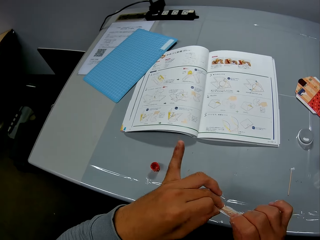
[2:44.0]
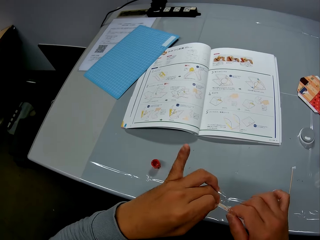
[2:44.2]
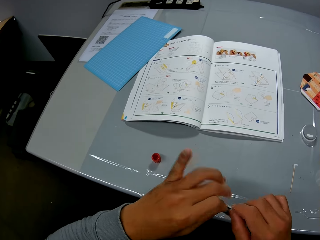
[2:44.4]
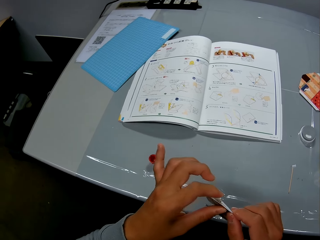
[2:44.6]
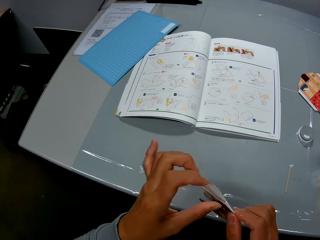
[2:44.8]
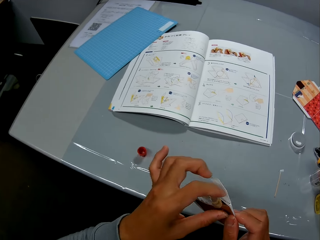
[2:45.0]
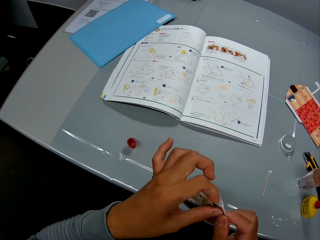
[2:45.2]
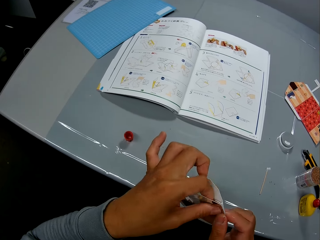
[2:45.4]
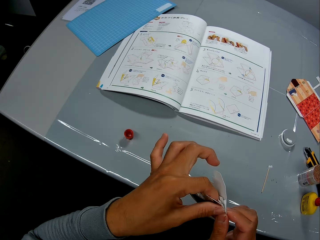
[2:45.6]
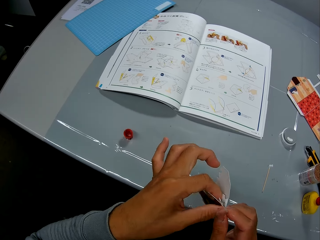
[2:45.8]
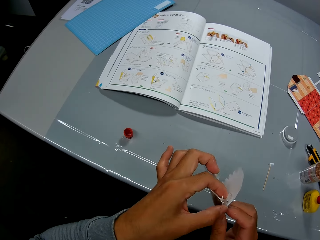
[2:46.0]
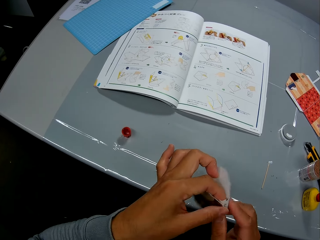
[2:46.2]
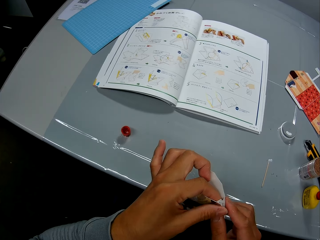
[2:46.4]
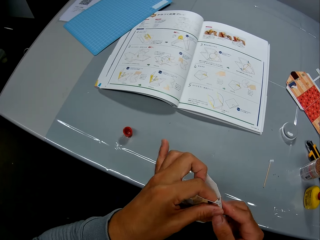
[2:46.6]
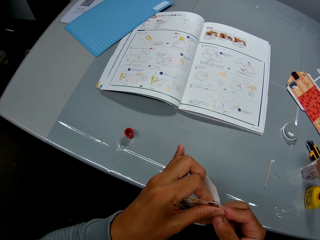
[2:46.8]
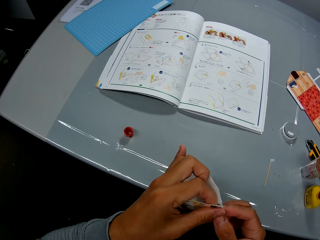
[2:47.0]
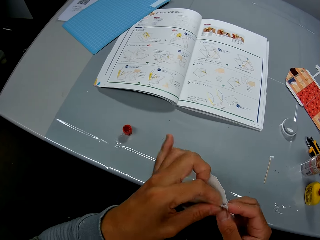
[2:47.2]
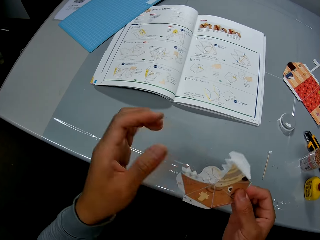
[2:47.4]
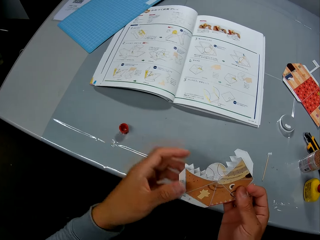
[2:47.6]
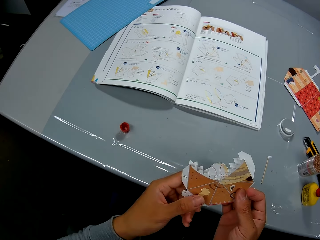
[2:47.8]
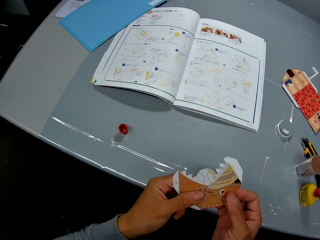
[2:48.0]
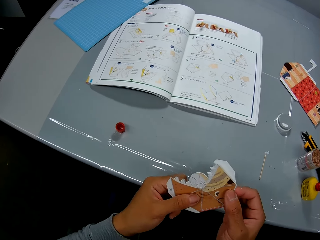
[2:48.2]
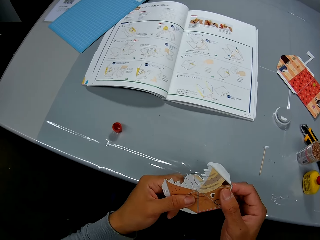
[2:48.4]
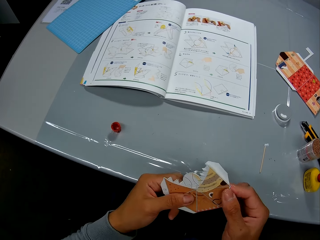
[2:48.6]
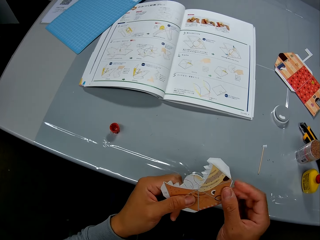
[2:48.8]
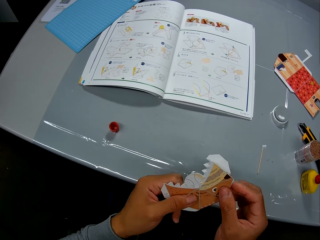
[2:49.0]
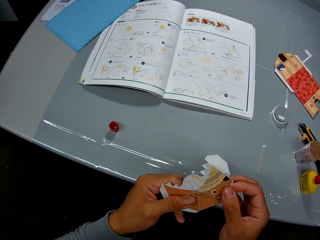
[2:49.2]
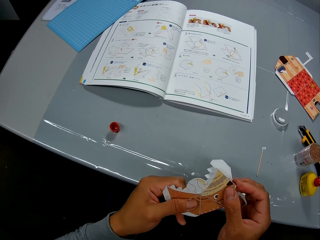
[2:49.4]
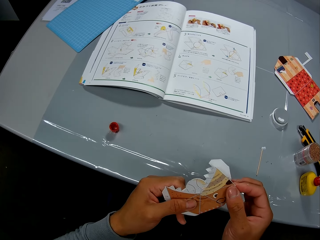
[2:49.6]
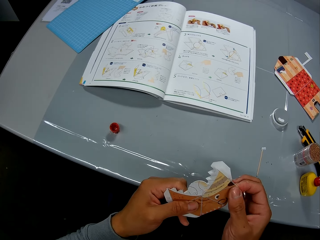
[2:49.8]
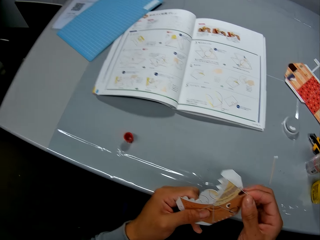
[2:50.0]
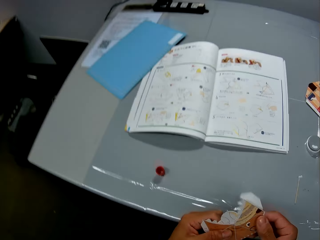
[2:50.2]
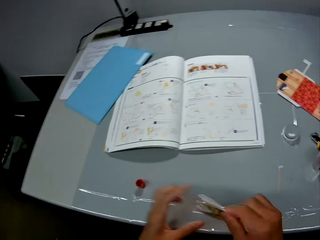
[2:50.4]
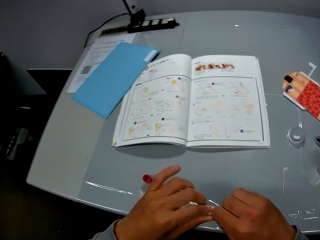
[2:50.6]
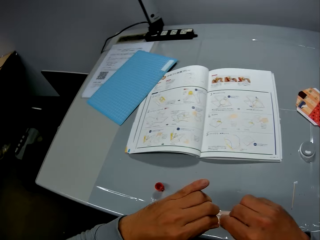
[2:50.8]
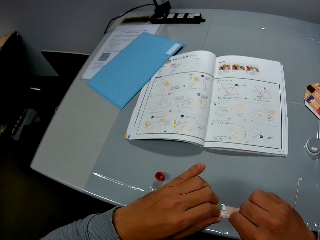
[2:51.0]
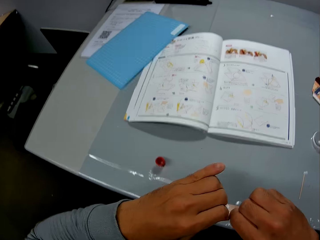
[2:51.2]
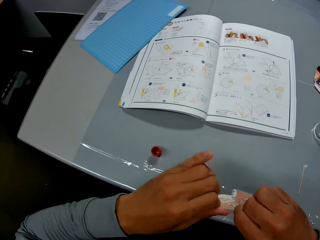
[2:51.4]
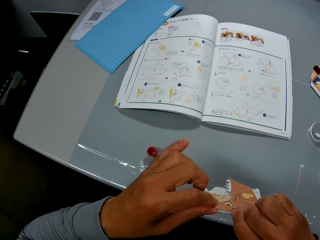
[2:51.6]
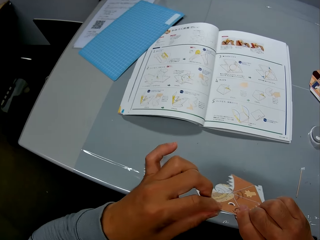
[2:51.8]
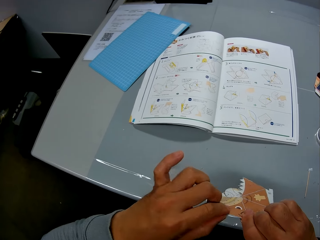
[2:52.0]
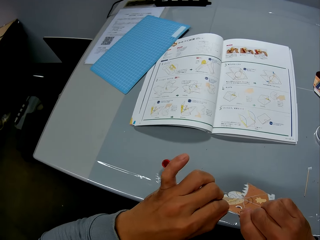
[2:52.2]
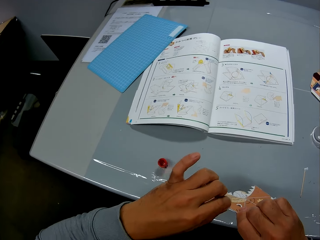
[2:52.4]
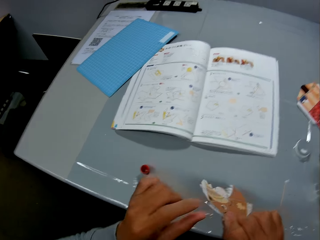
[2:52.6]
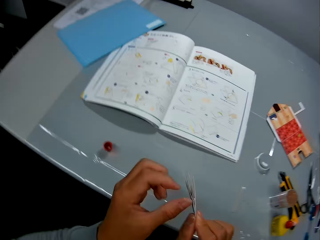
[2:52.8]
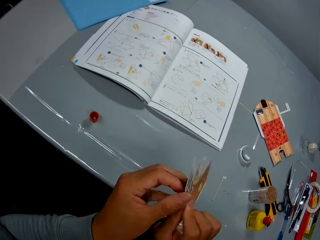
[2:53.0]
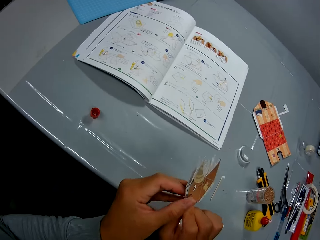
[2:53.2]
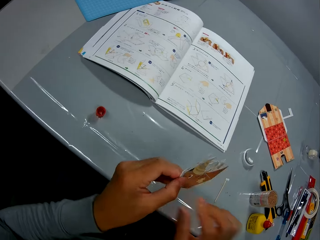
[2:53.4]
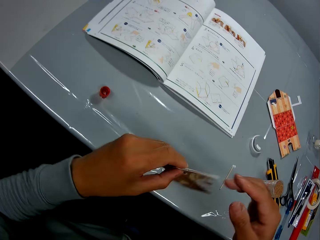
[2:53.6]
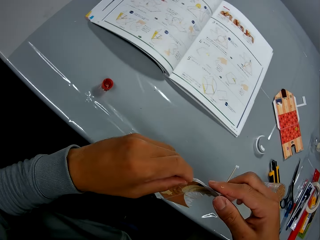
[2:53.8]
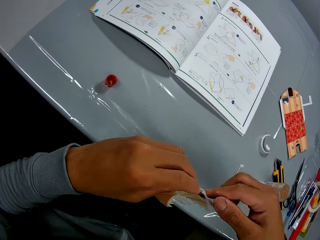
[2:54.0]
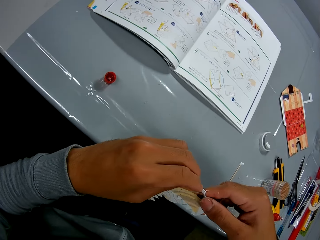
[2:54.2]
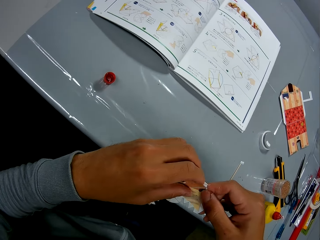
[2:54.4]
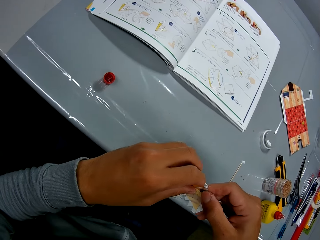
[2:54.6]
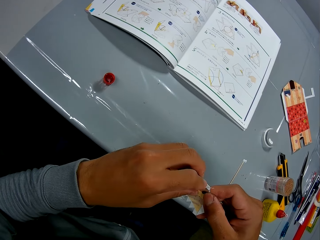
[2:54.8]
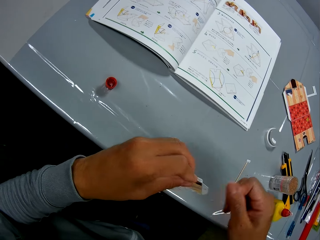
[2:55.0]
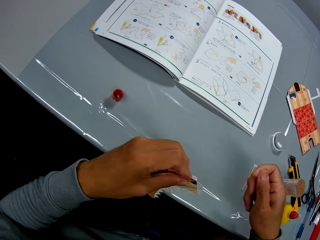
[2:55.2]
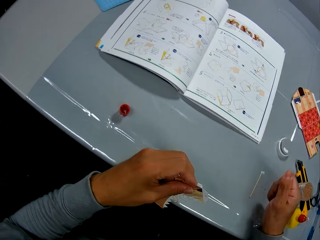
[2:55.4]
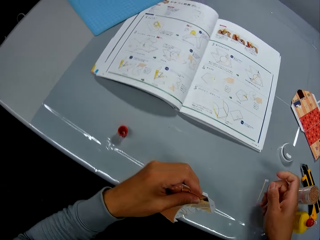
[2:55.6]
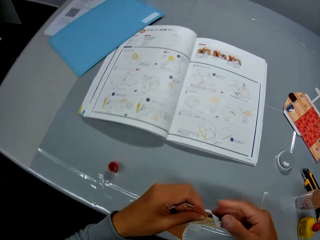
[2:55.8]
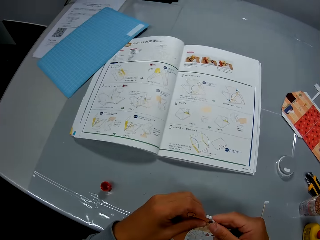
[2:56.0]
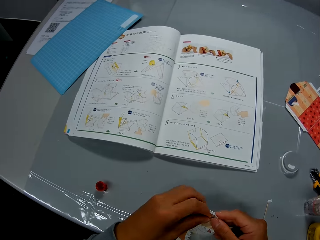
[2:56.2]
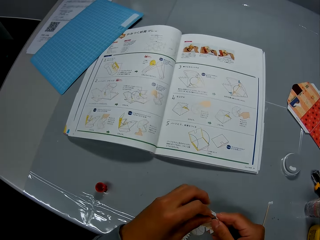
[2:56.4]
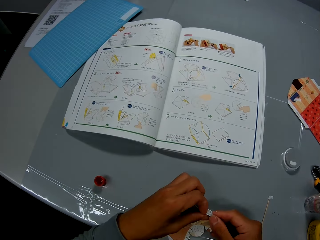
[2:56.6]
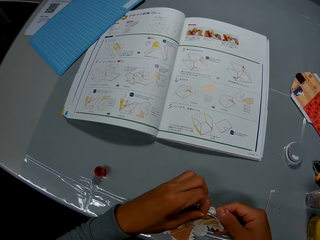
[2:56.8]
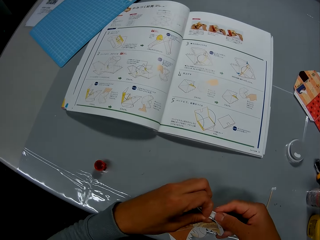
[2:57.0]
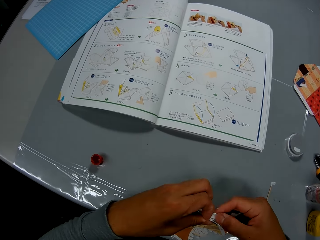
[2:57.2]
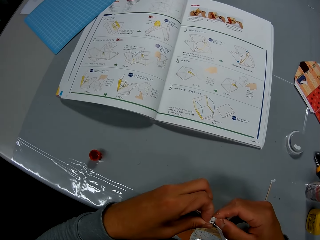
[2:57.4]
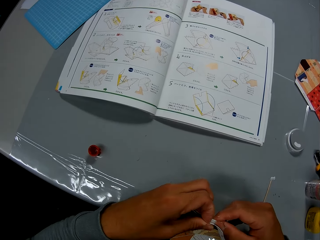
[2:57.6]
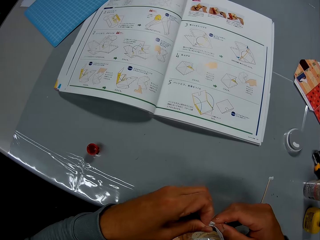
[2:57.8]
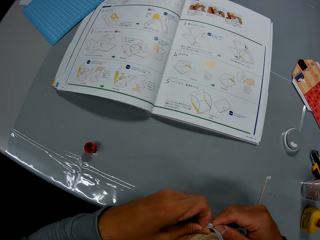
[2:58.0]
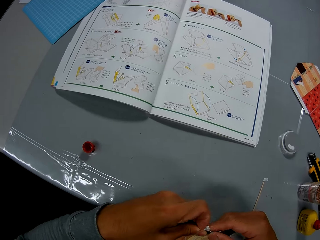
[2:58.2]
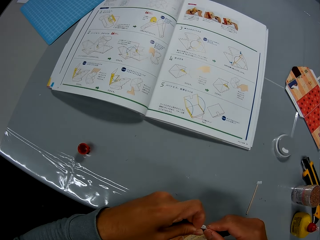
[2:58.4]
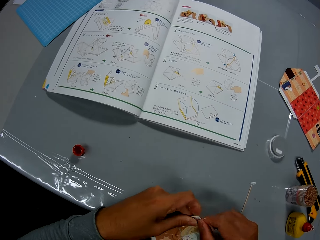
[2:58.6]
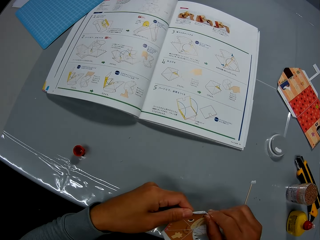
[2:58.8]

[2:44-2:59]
The camera wearer cuts the paper model with the hand. He puts the piece of paper model on the table. He dusts off his right hand. He continues to craft with the paper craft. He folds the paper model.

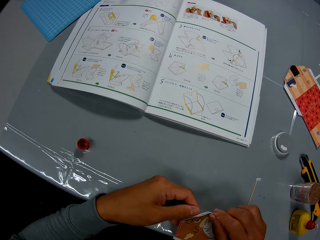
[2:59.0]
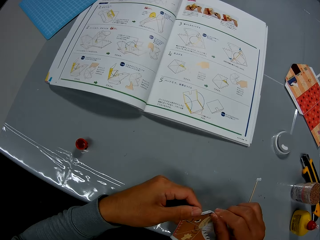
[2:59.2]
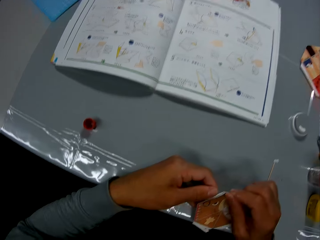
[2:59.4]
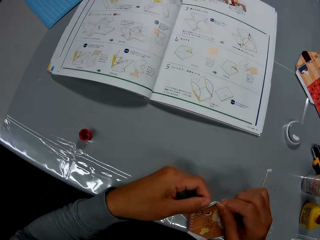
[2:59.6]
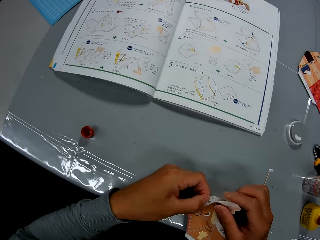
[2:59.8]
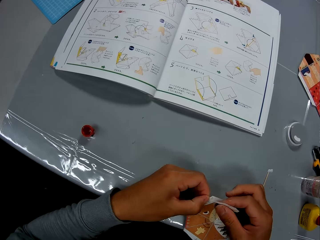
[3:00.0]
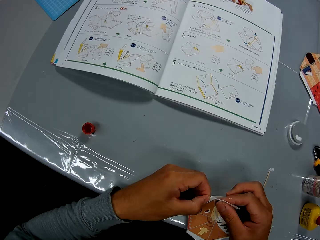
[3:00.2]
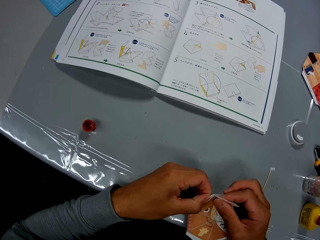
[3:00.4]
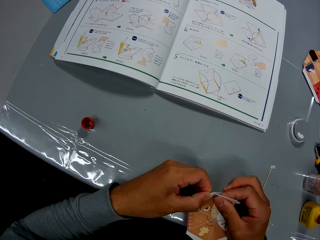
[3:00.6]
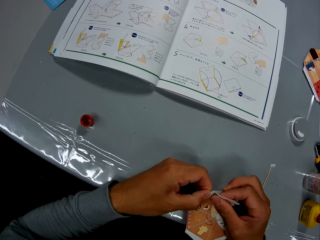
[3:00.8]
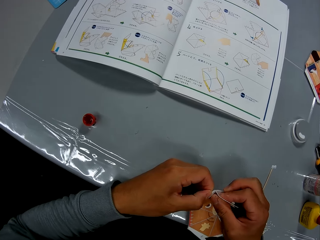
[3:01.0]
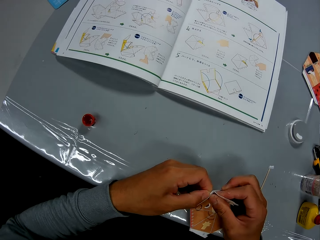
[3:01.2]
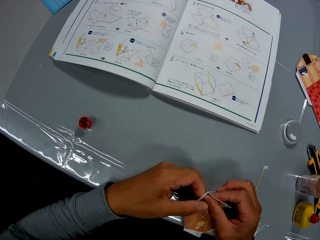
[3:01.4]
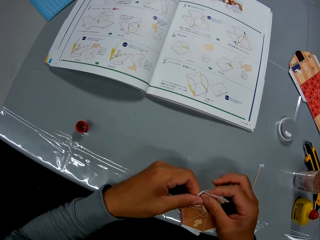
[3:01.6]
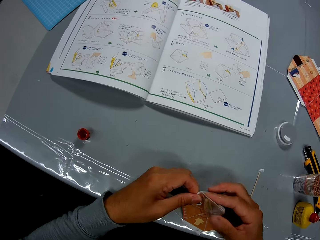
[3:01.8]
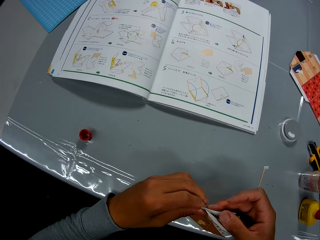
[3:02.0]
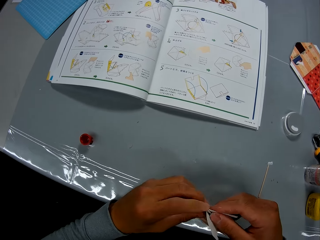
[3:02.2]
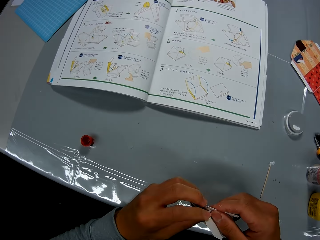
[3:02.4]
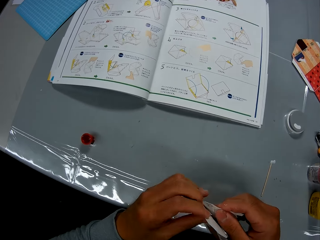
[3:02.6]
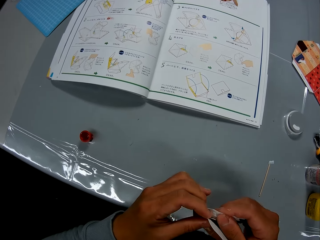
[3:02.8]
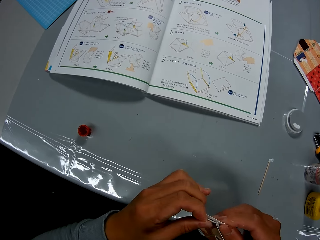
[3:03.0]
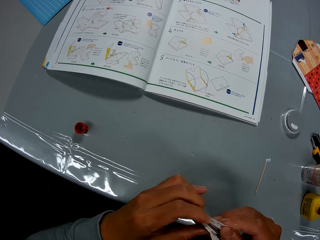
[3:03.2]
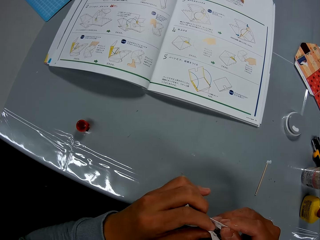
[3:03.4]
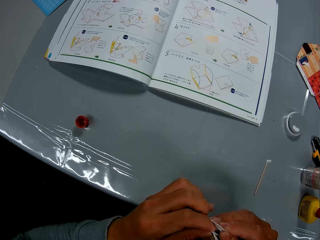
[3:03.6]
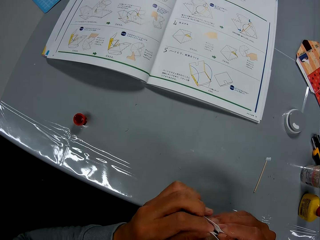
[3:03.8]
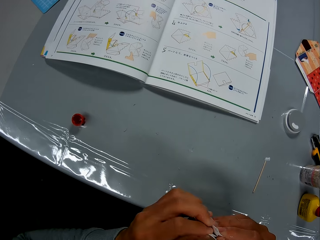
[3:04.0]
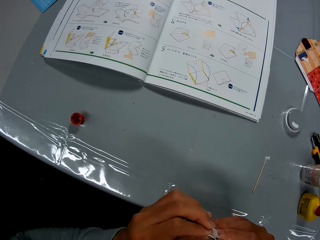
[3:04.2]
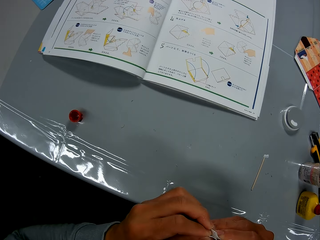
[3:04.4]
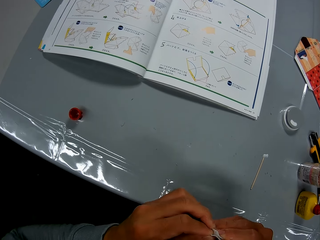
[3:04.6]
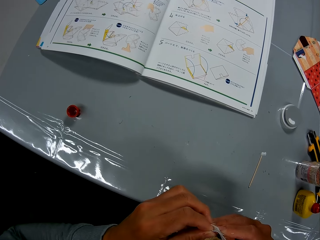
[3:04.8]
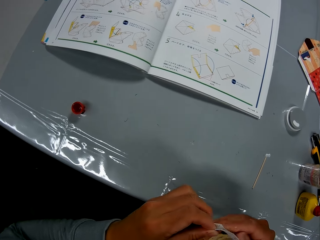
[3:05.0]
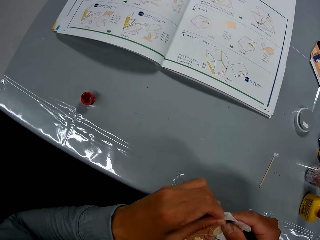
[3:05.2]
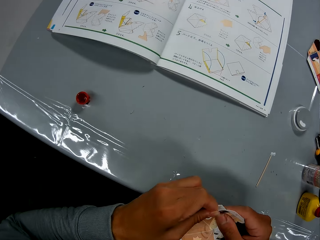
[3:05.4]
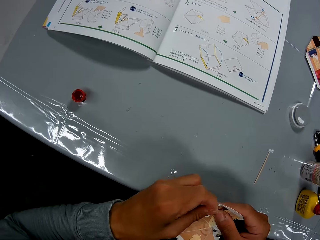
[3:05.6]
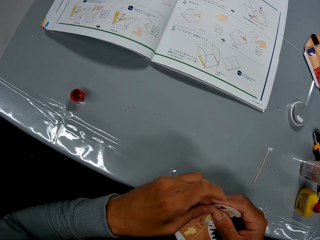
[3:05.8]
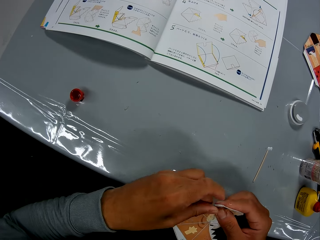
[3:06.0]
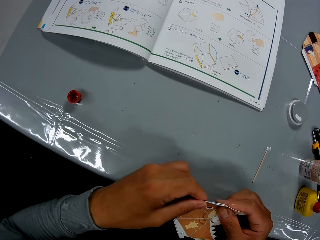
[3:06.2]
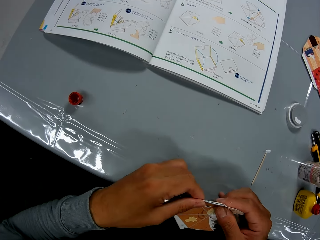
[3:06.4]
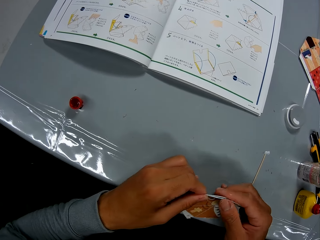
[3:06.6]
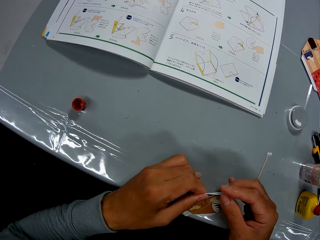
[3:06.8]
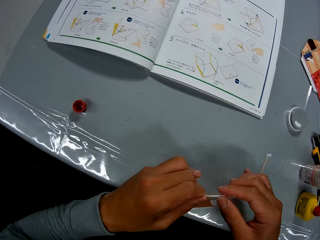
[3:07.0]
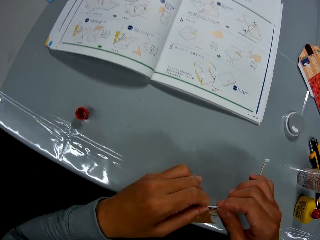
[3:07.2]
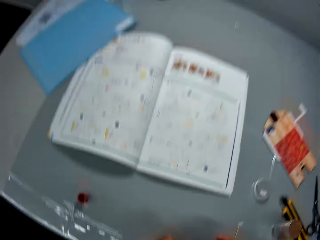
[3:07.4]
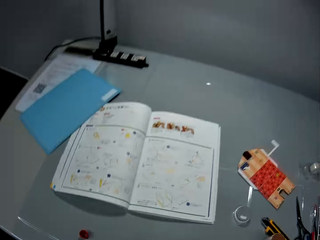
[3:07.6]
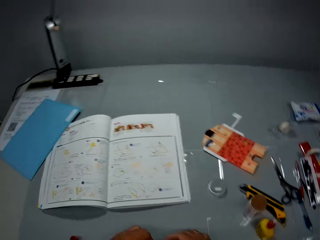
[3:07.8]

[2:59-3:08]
The camera wearer looks at the manual.
